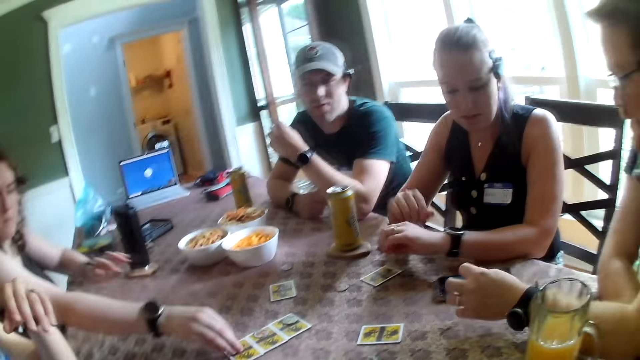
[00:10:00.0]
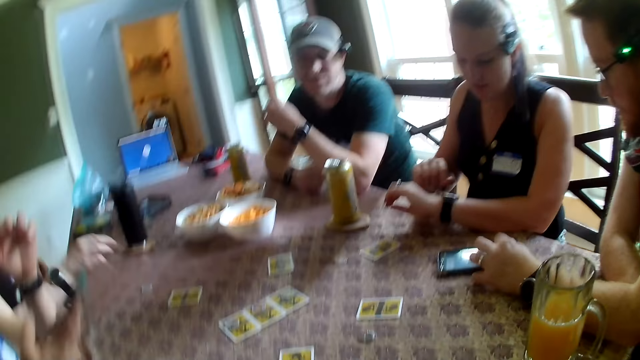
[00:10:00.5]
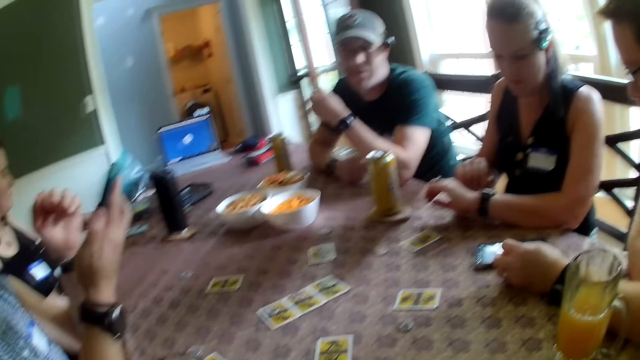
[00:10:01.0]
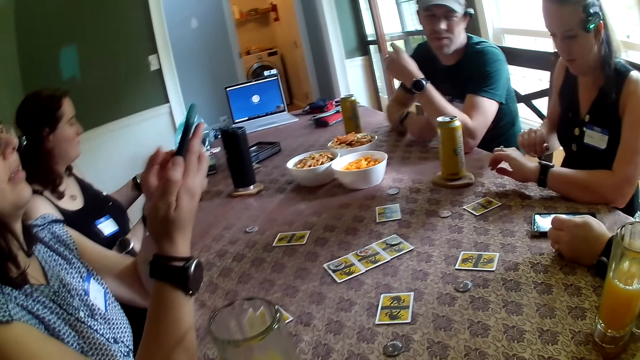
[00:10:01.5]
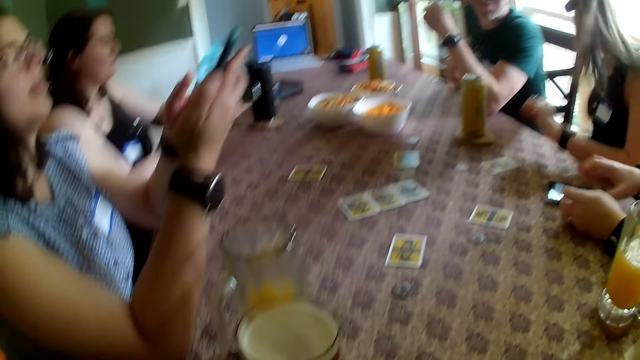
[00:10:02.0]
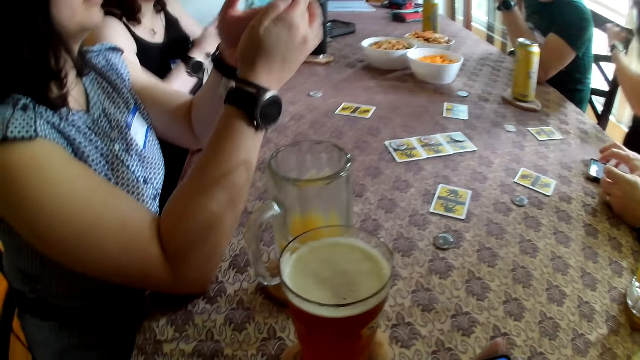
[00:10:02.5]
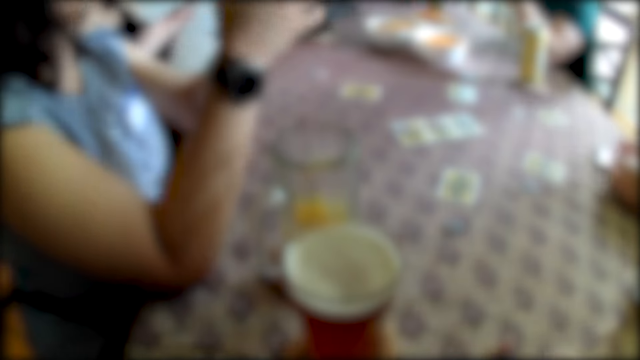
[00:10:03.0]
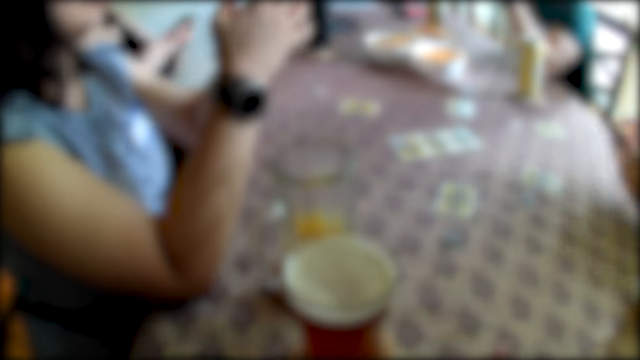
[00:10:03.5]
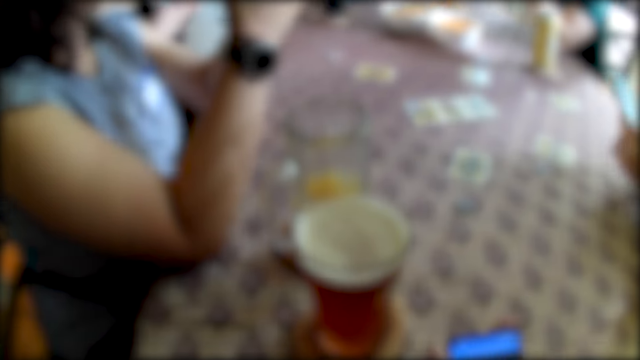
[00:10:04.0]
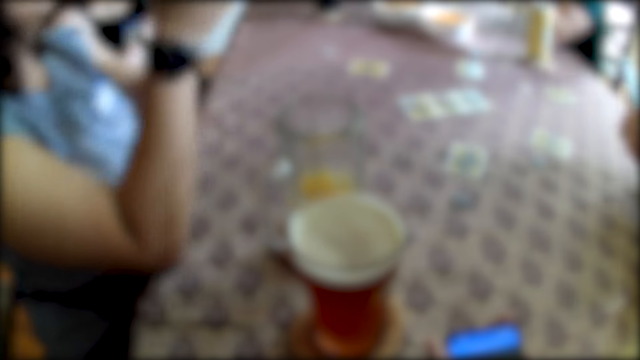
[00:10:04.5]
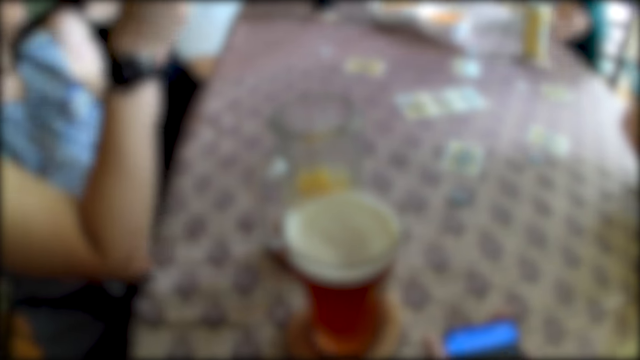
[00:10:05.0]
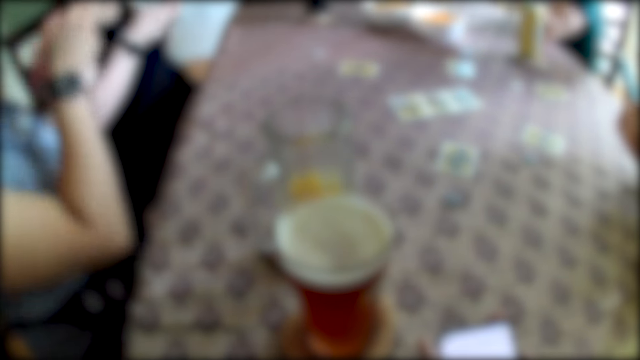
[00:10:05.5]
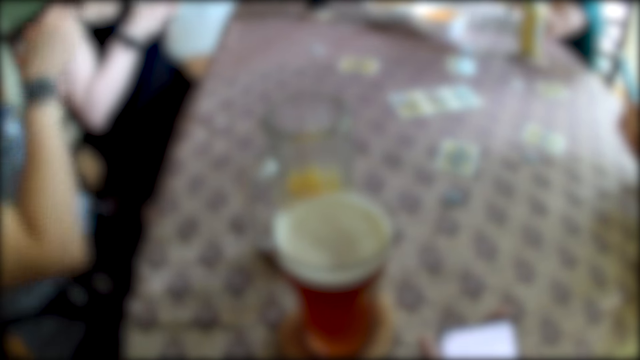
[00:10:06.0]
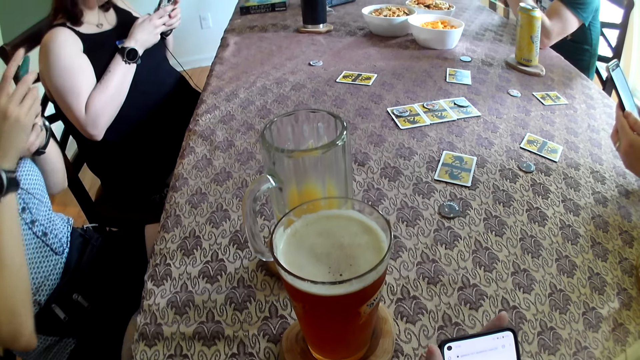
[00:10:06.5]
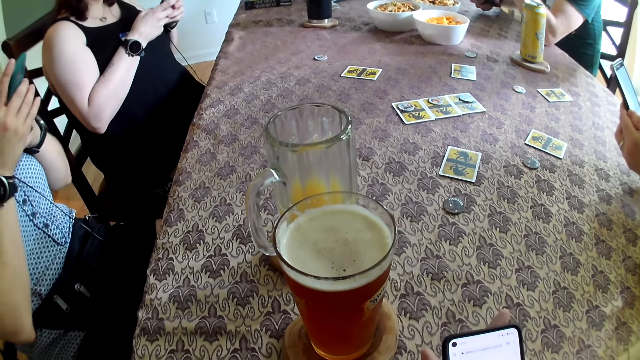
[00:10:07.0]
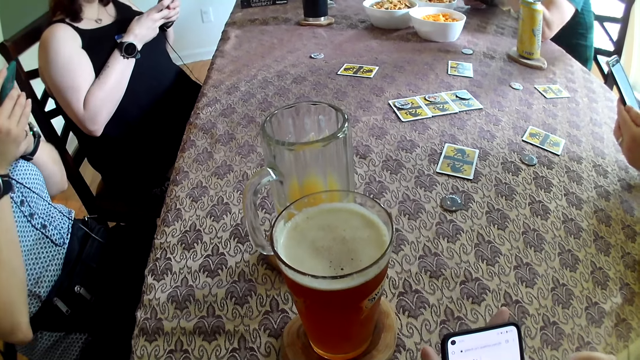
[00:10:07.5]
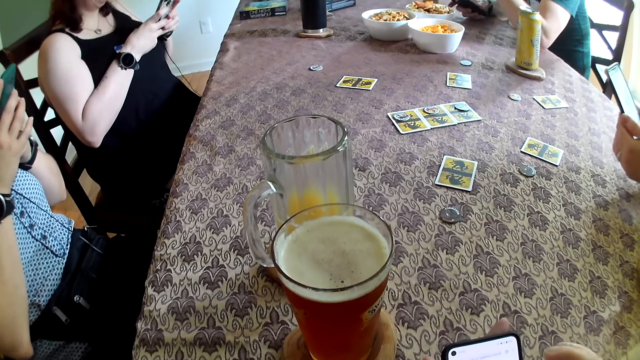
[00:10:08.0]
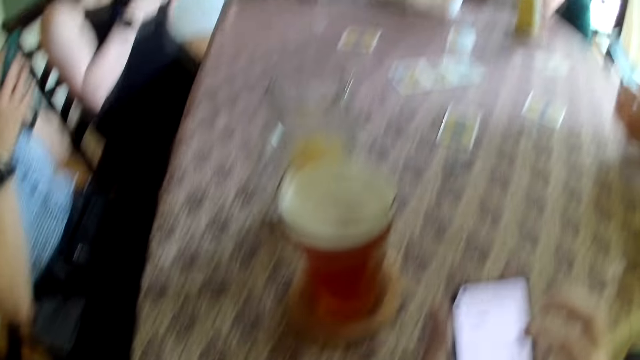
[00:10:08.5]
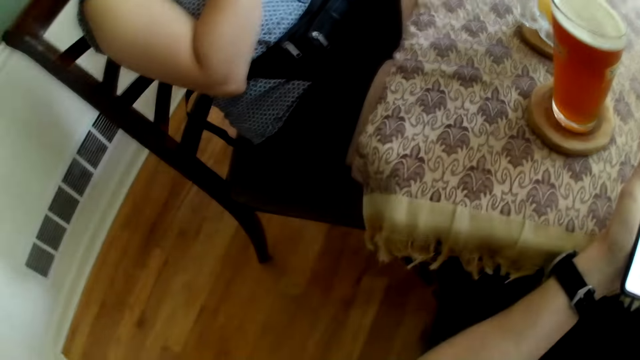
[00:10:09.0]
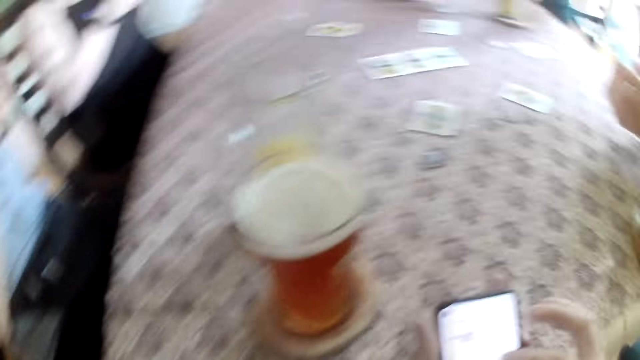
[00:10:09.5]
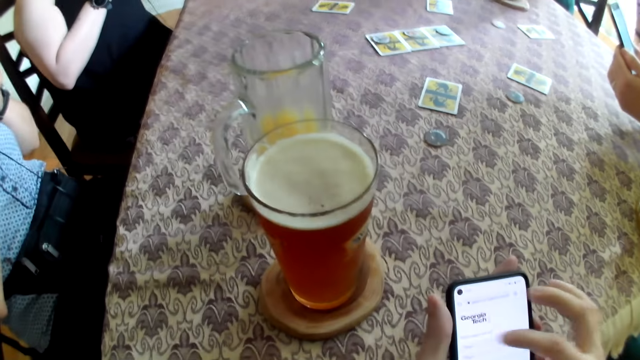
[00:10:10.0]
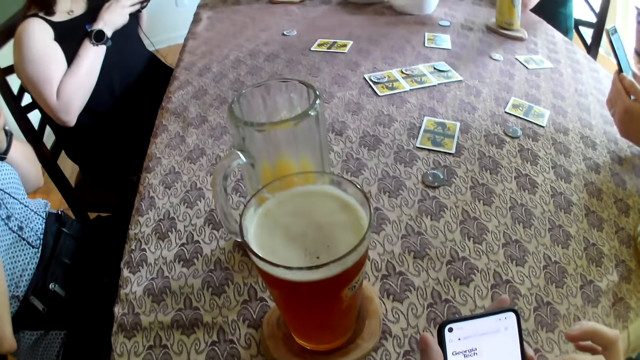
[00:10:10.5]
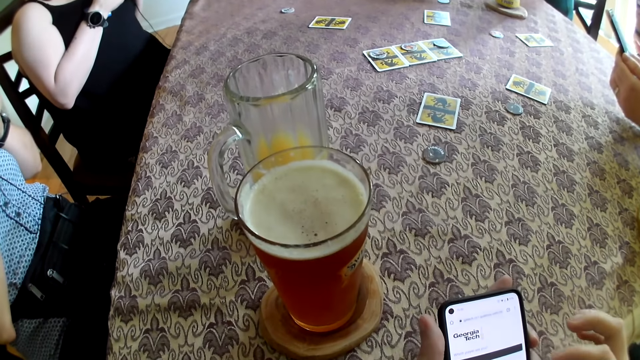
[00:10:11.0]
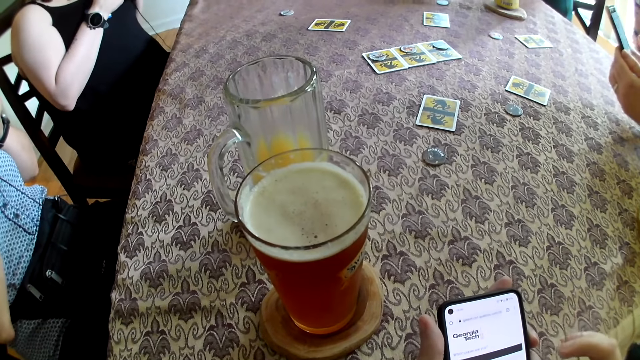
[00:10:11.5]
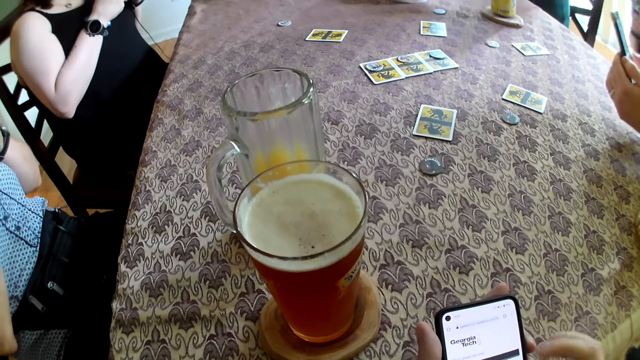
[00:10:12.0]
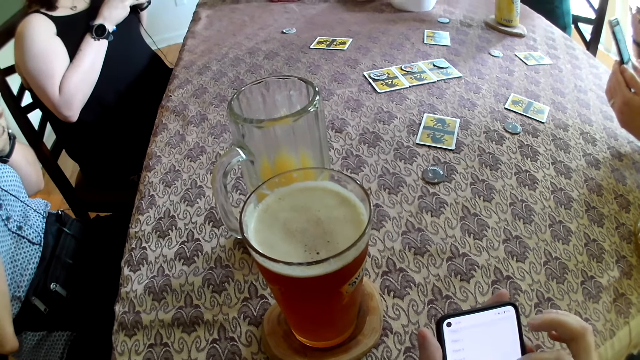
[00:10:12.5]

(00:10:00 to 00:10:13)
A woman picks up a phone on the table with her right hand. Another woman operates a wristwatch on her left hand with her right hand. A third woman picks up a phone on the table with her left hand. A man operates a phone on the table with his right hand. The man picks up the phone on the table with his right hand. The camera wearer looks at the beer. The third woman operates the phone with both hands. The first woman operates the phone with both hands. The man operates the phone with both hands. The first woman removes both hands from the table. Another man operates a phone with his right hand. The camera wearer operates a phone with his right hand. He looks sideways.

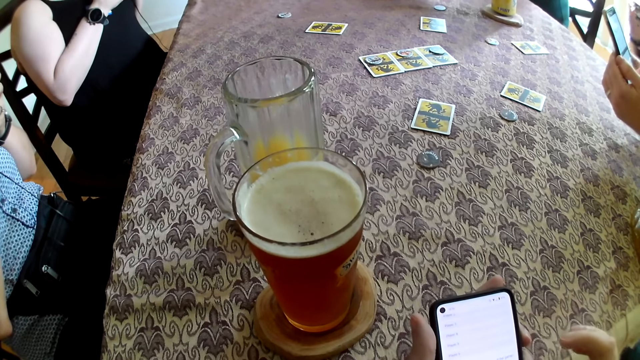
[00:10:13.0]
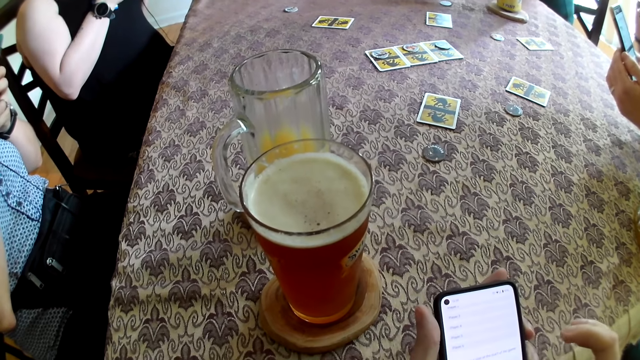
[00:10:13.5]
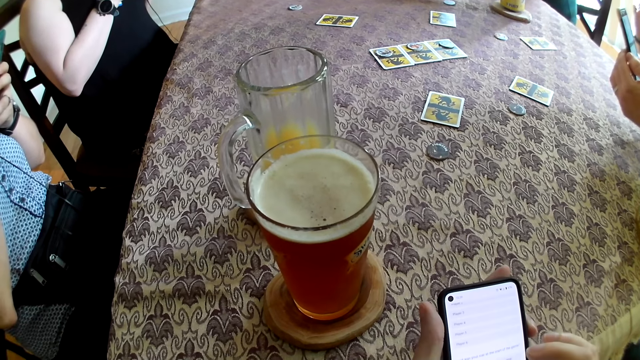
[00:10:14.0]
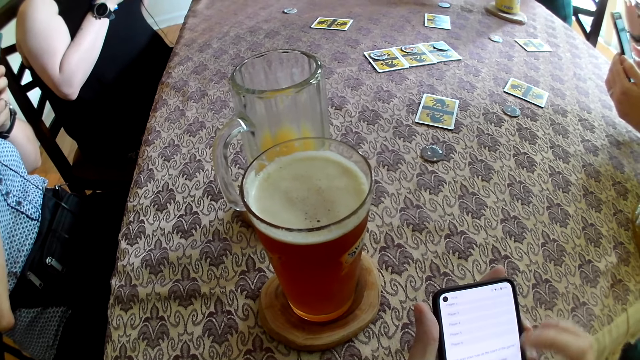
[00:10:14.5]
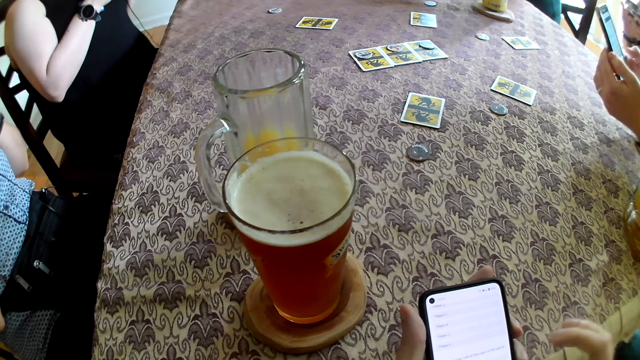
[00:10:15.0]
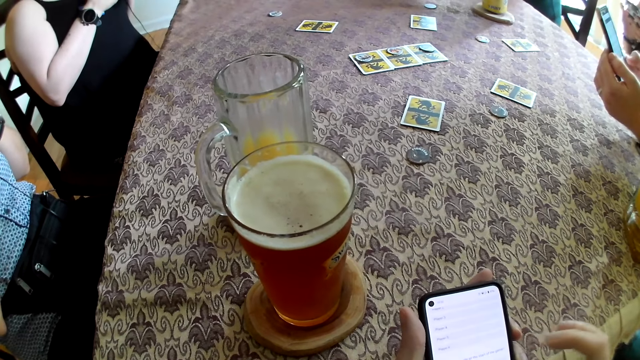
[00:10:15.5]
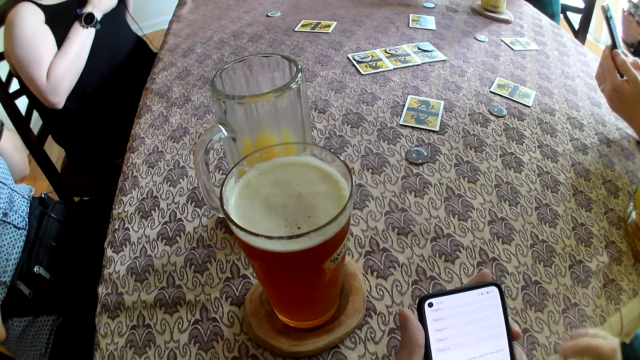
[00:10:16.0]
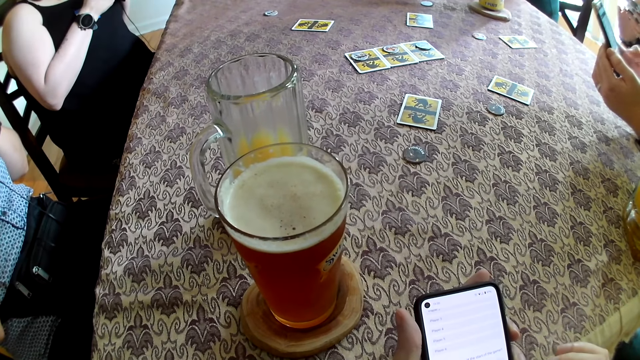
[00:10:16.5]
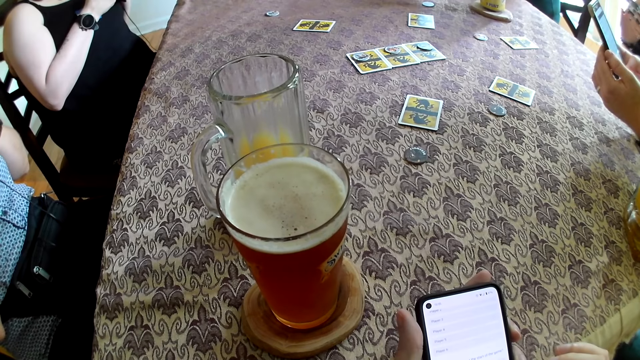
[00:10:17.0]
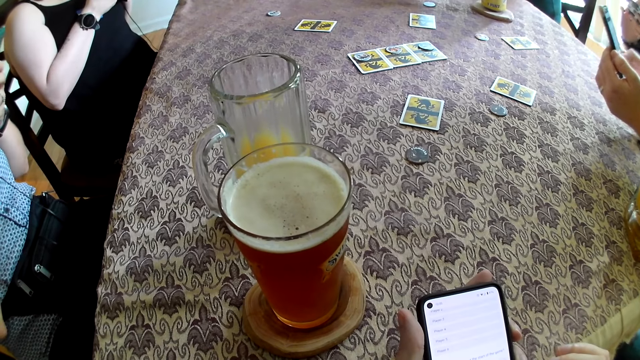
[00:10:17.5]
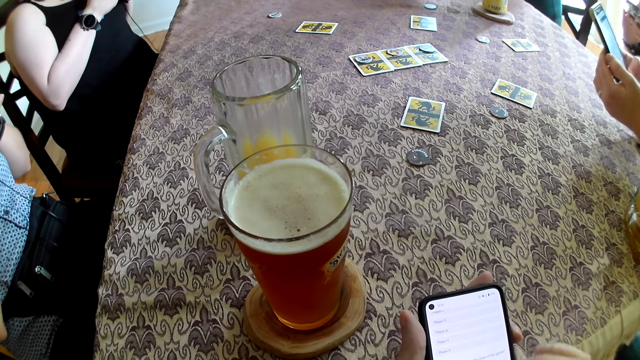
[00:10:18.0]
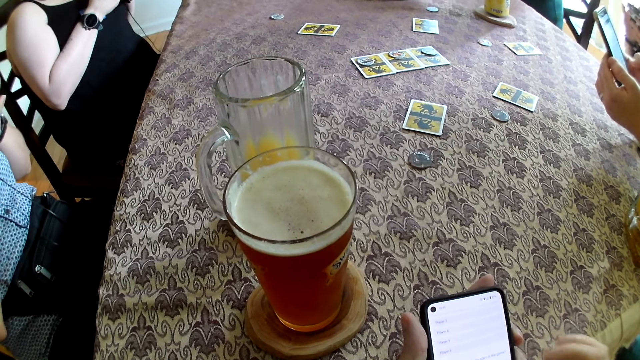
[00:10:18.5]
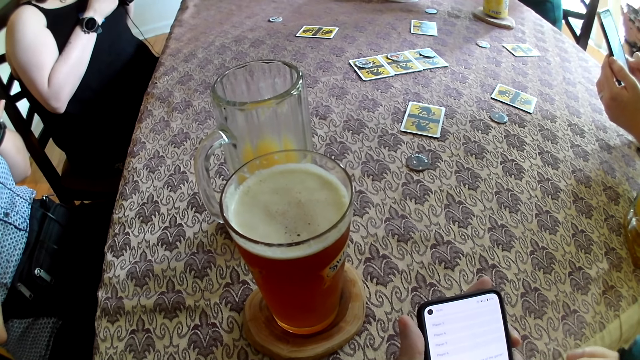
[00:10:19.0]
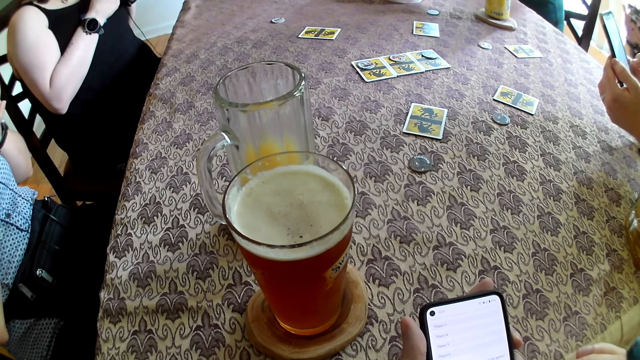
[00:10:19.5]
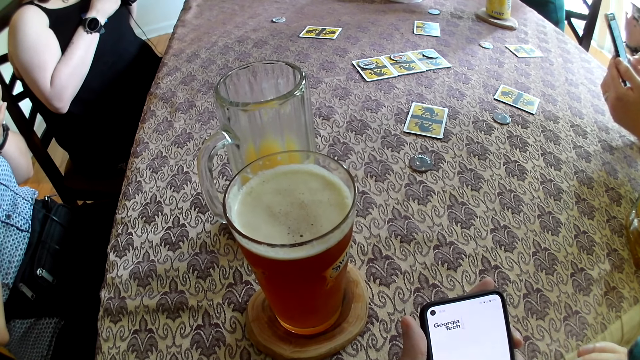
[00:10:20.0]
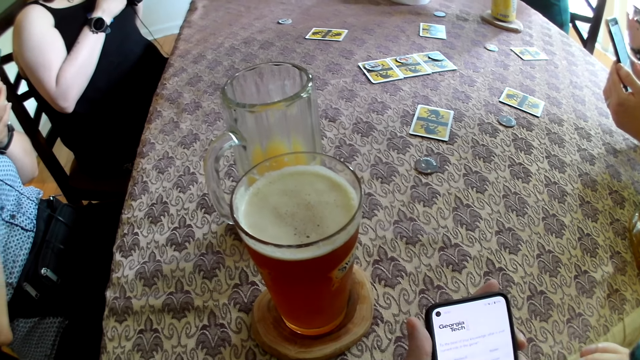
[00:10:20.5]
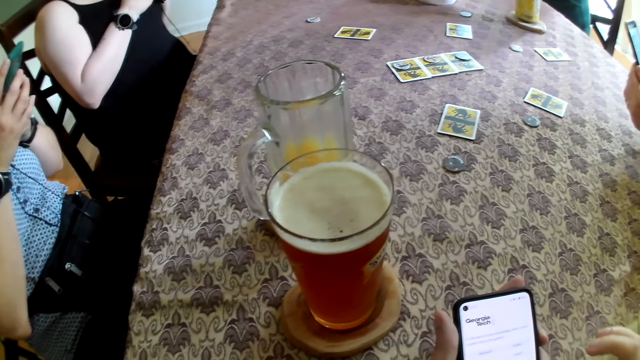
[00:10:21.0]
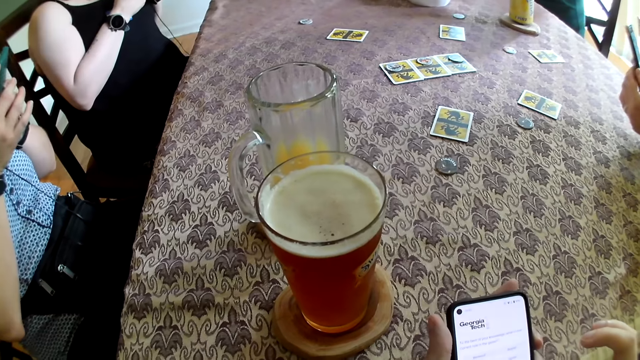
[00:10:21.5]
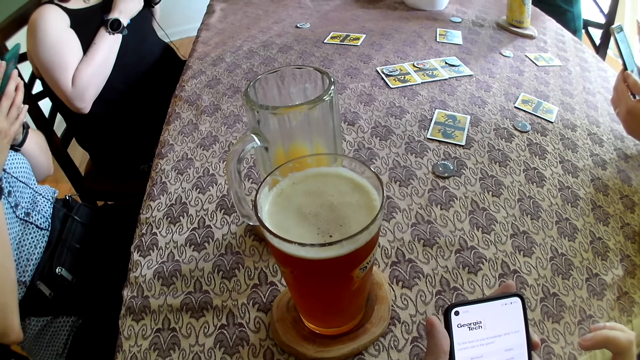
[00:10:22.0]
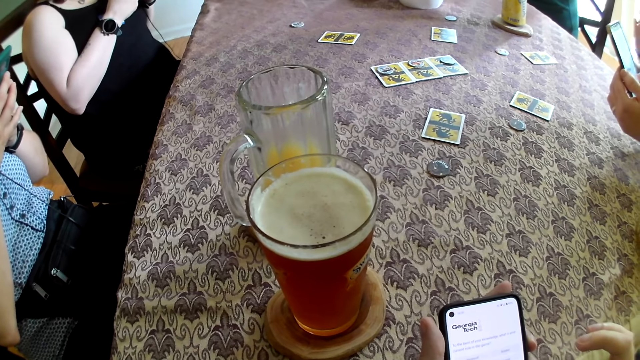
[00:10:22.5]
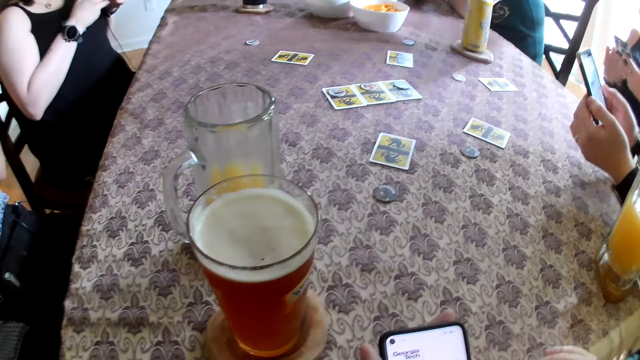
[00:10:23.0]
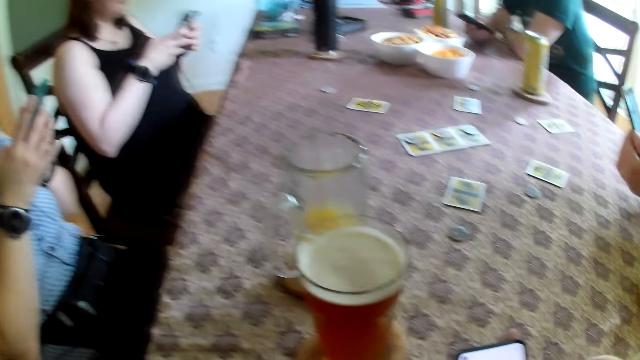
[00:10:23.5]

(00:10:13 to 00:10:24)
A woman operates a phone with both hands. The camera wearer looks at the phone.
